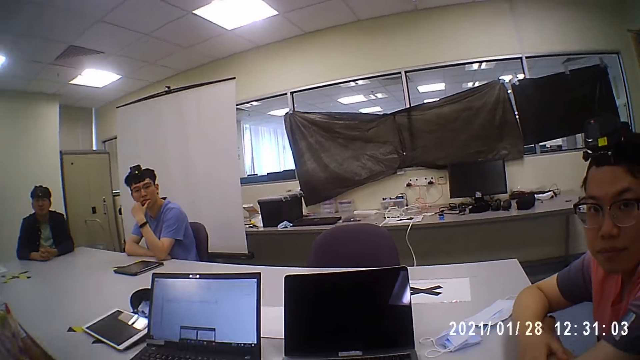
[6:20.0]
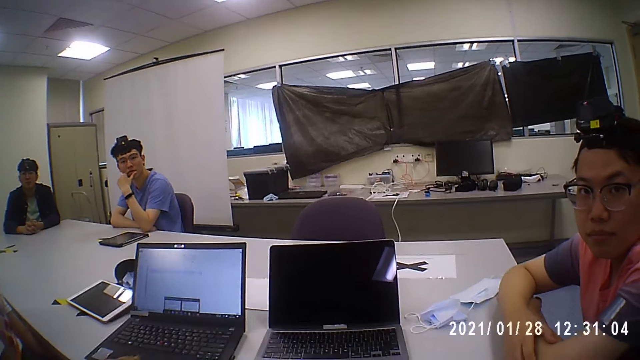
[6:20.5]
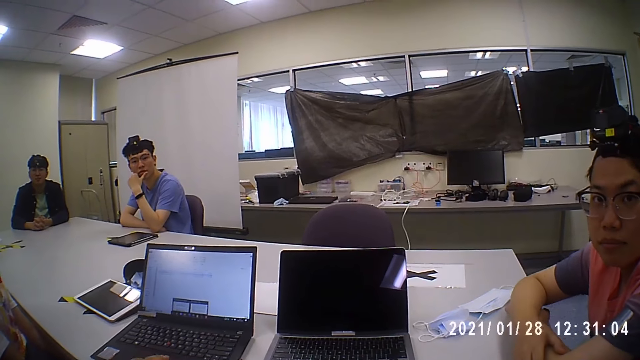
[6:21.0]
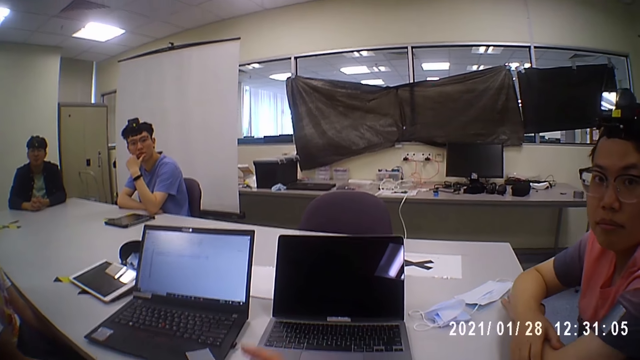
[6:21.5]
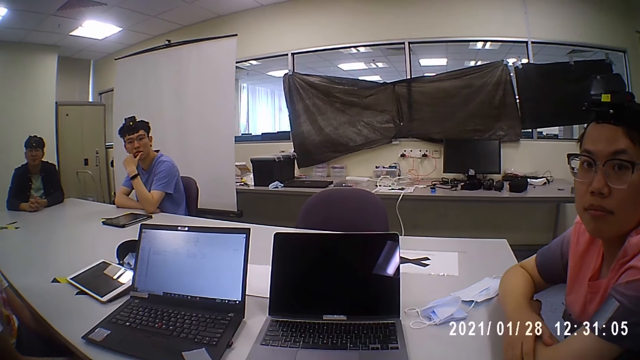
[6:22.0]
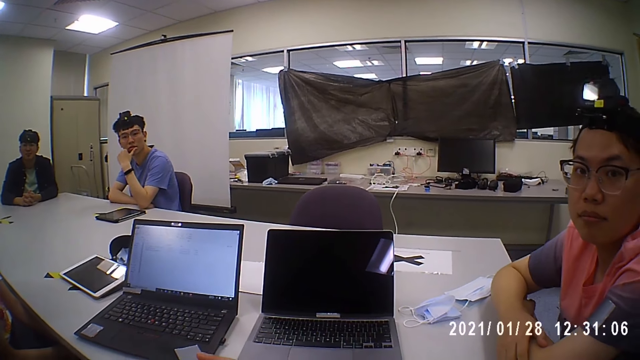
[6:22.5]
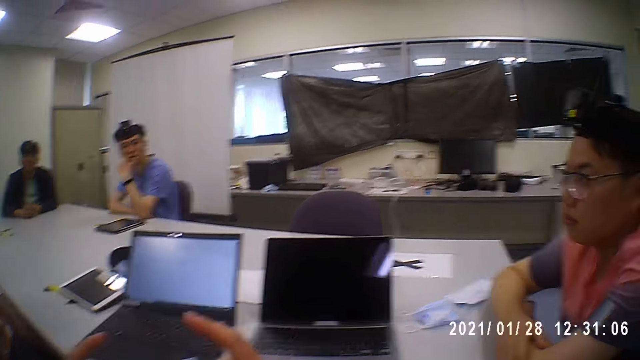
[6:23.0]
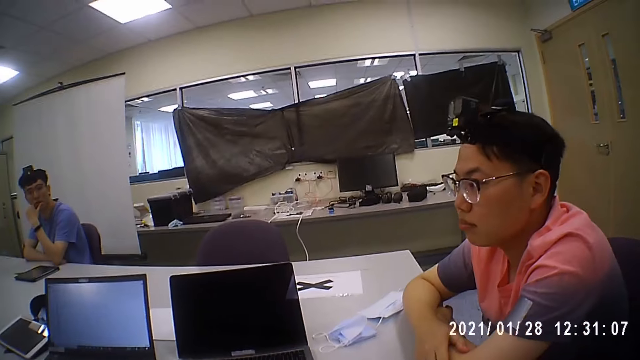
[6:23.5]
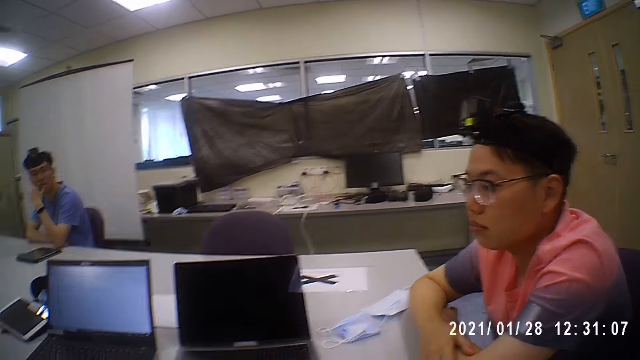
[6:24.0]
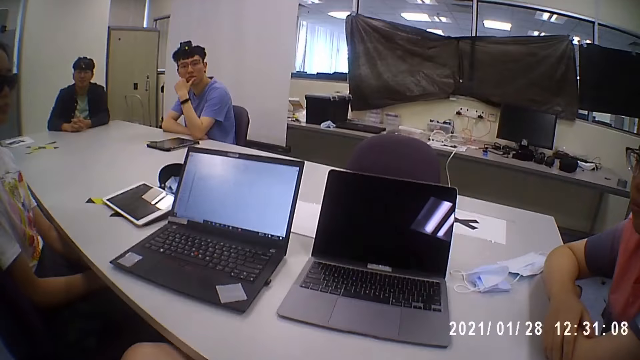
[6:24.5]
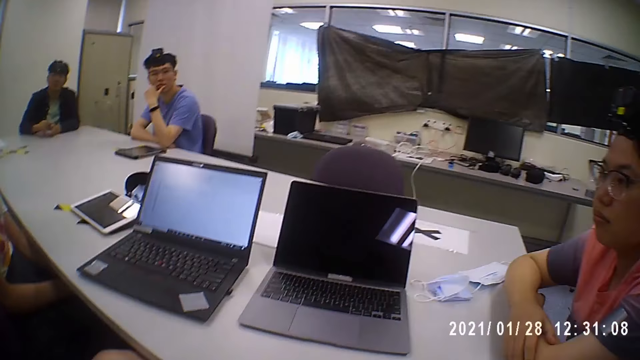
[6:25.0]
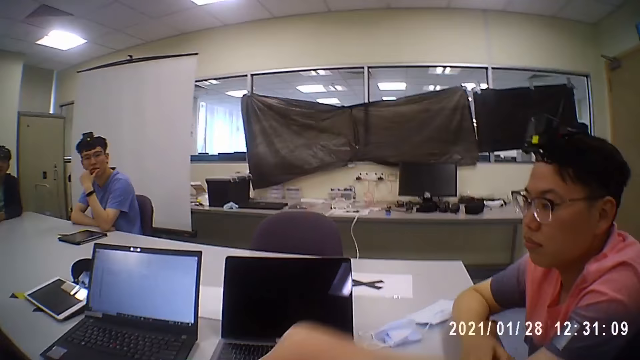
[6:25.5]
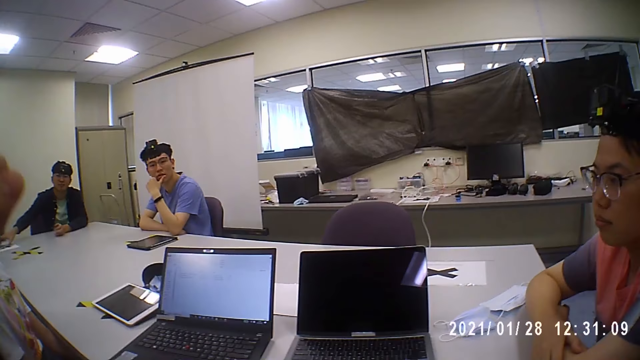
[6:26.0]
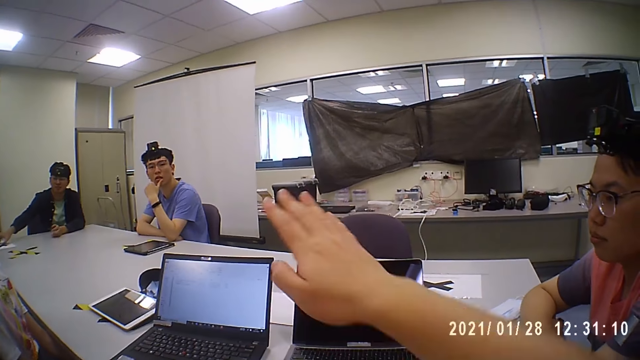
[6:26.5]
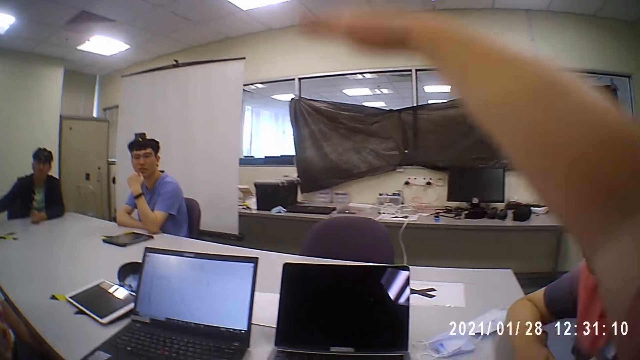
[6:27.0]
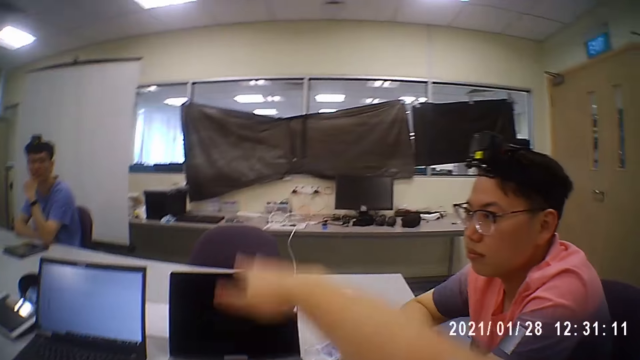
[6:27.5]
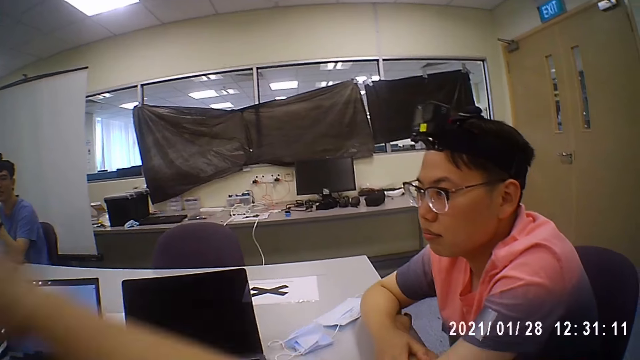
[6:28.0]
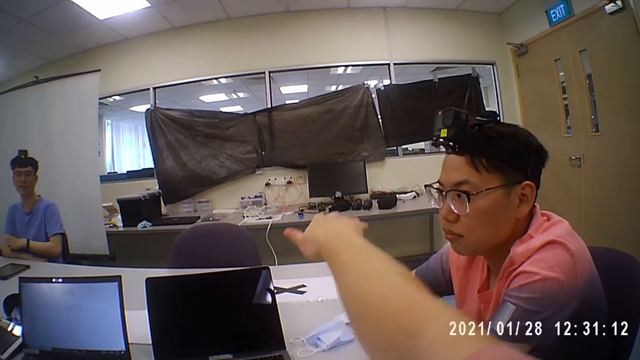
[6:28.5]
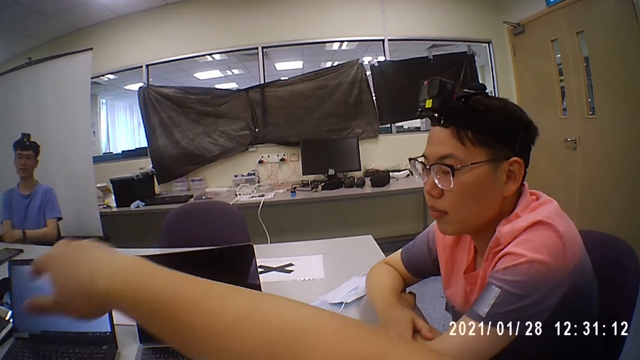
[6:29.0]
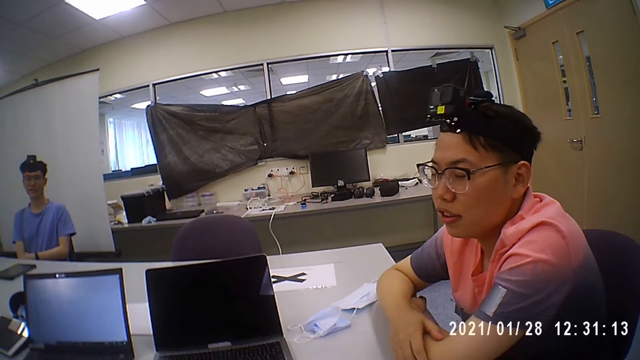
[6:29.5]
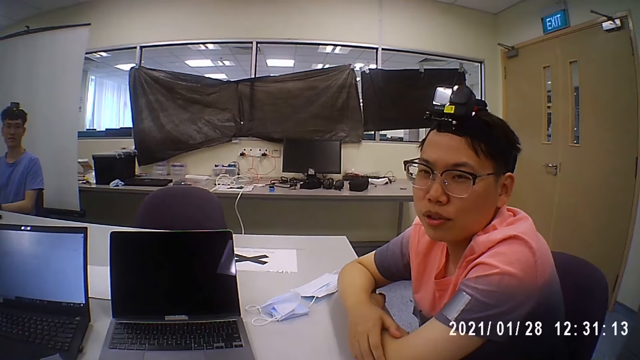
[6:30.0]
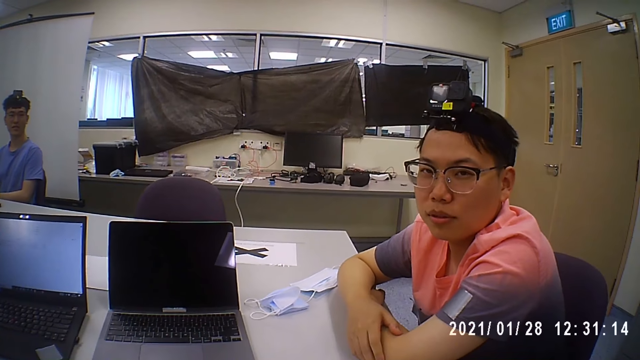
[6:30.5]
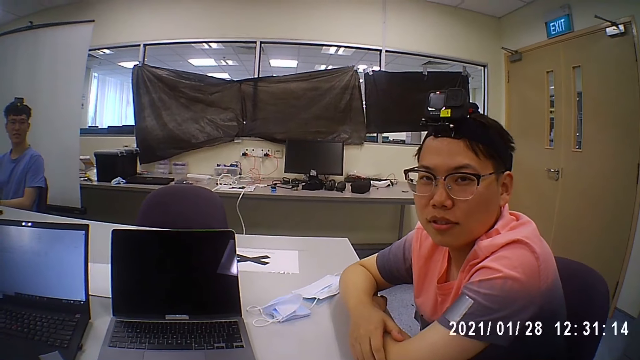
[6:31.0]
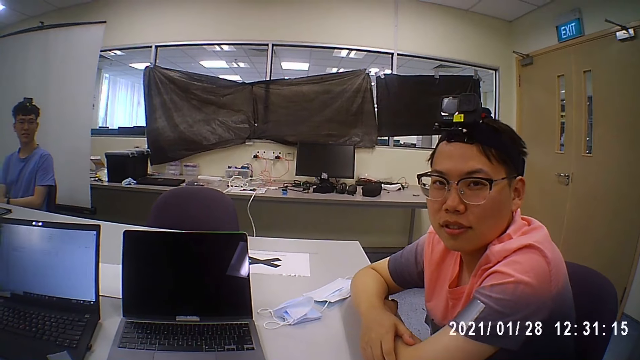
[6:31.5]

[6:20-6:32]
The camera wearer carries the hands up. A man interacts with the camera wearer.

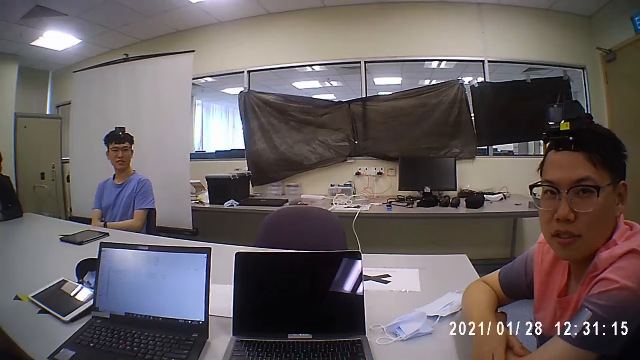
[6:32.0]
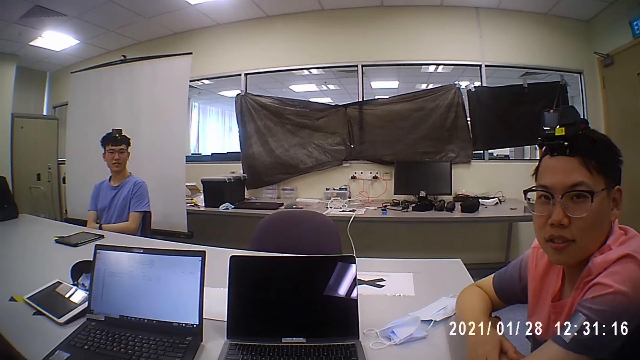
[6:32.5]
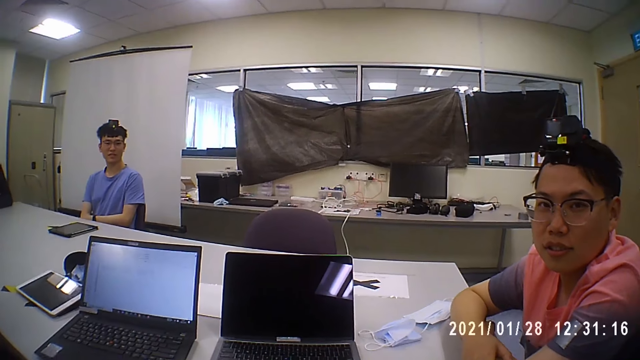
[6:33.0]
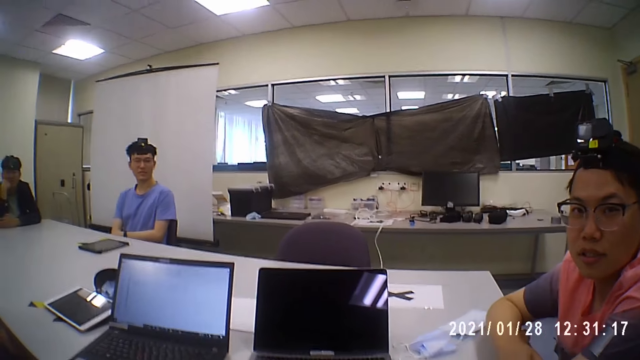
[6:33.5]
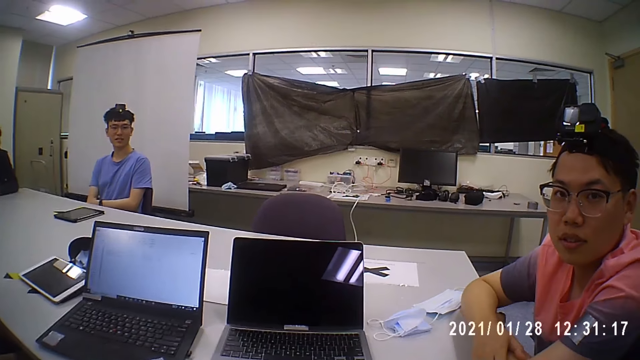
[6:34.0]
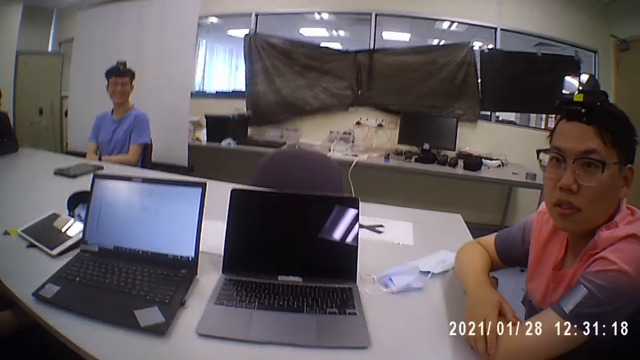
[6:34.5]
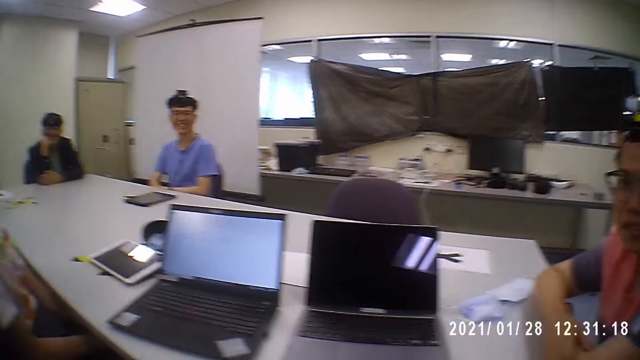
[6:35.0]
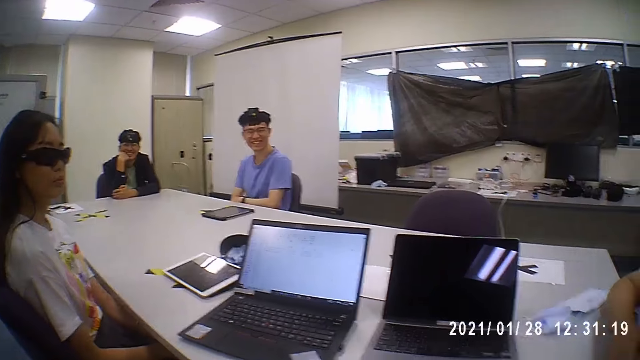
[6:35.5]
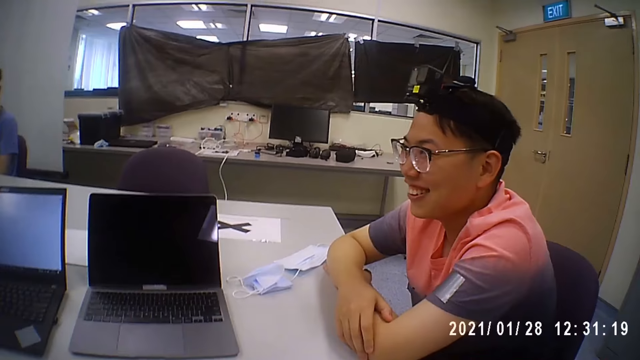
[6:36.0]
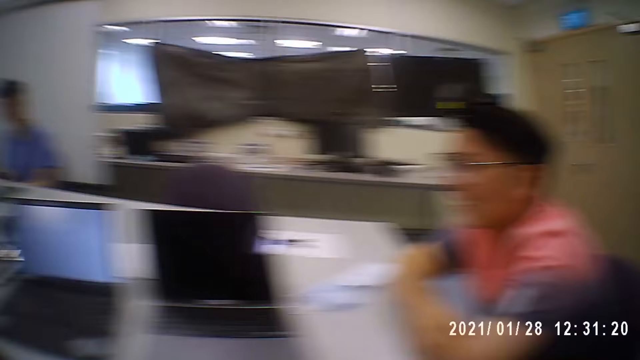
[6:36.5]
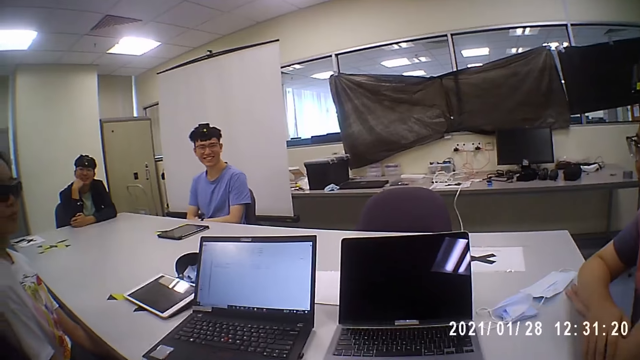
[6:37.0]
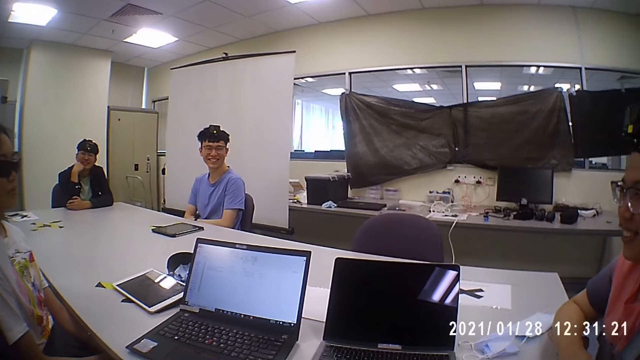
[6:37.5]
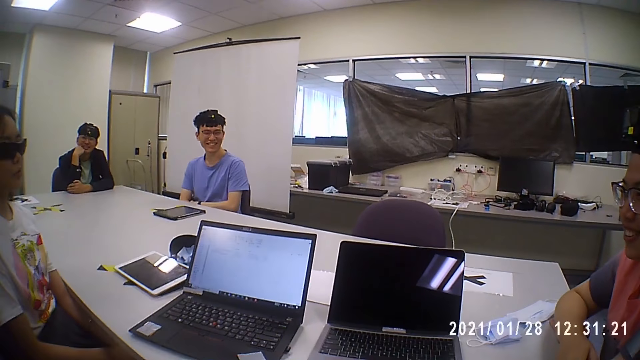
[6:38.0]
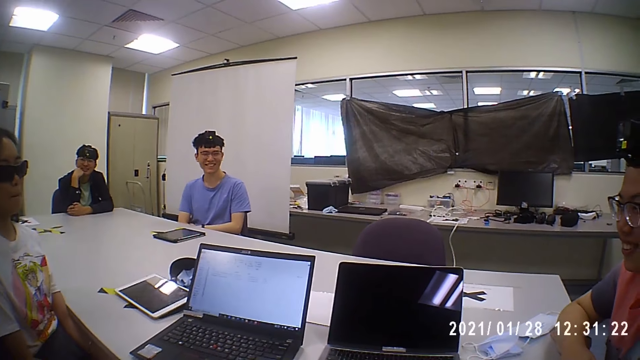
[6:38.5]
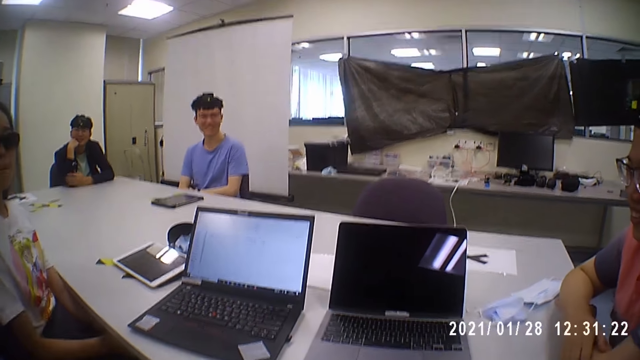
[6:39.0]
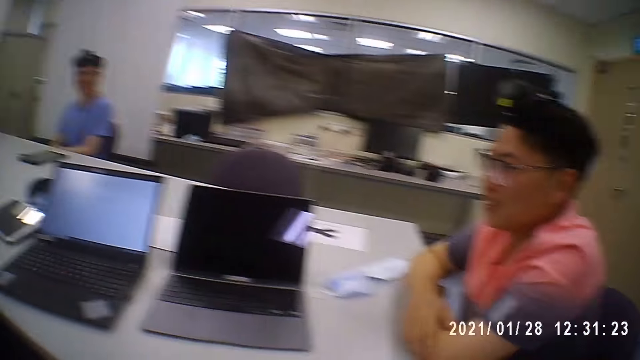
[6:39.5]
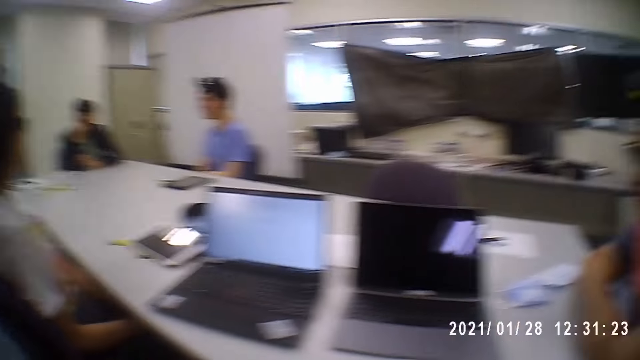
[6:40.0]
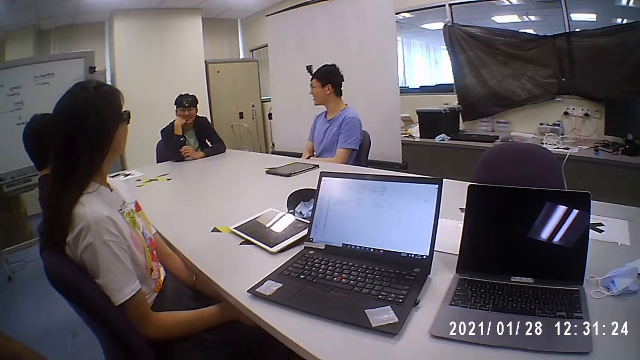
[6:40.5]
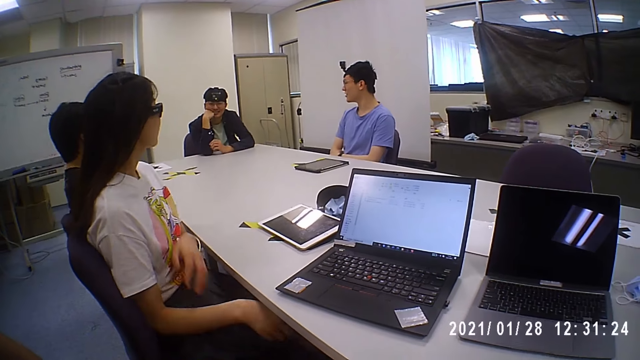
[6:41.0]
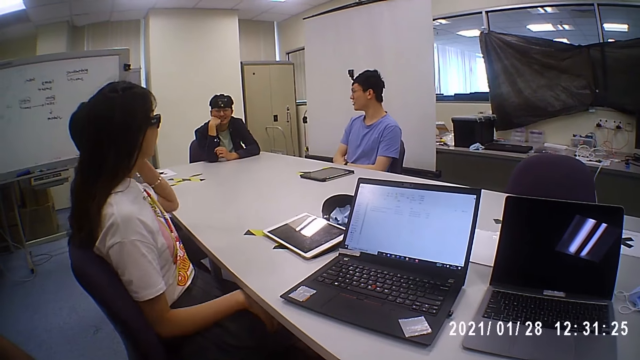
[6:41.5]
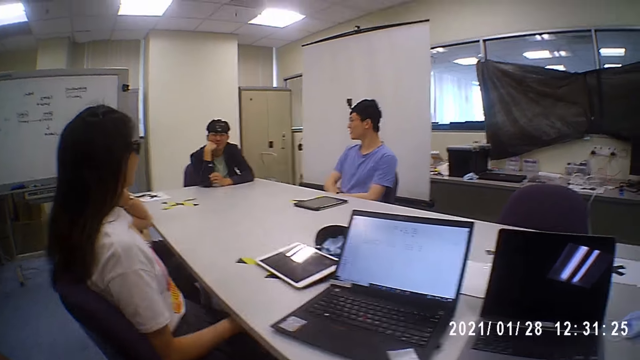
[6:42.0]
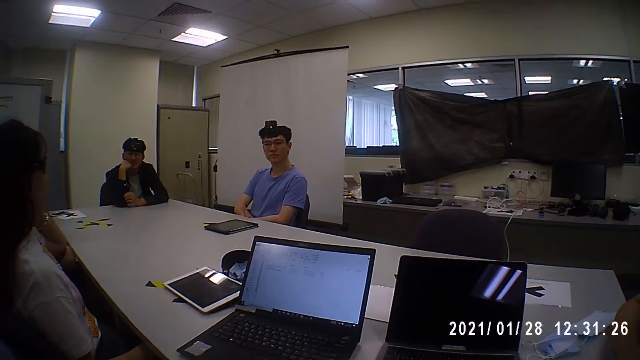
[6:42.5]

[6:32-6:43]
The camera wearer interacts with people in the room. A person interacts with the camera wearer. The person interacts with people in the bench.
